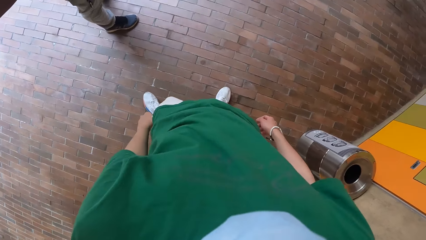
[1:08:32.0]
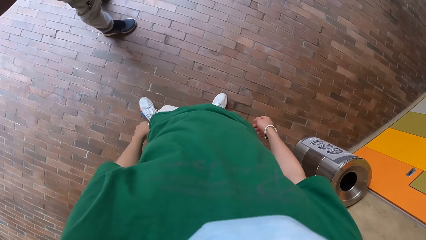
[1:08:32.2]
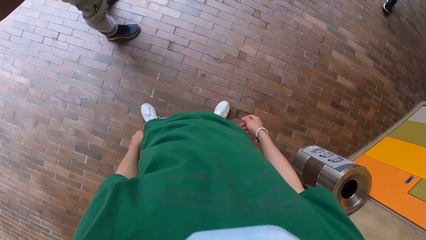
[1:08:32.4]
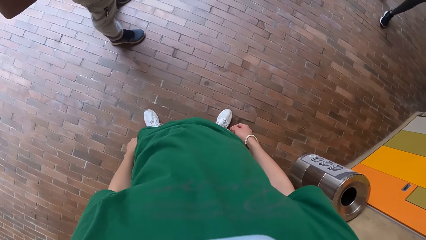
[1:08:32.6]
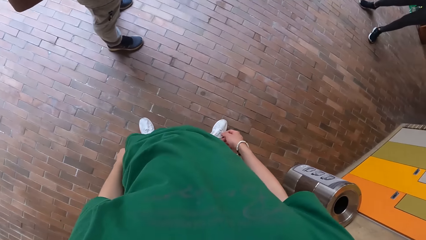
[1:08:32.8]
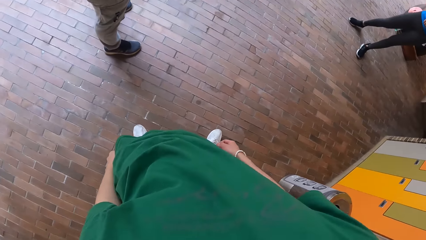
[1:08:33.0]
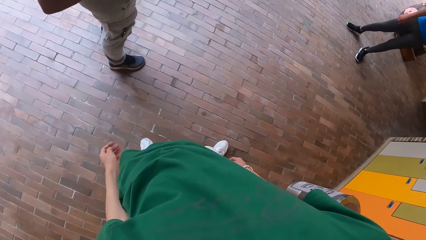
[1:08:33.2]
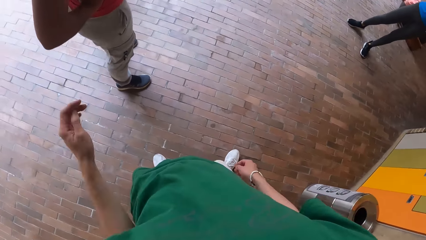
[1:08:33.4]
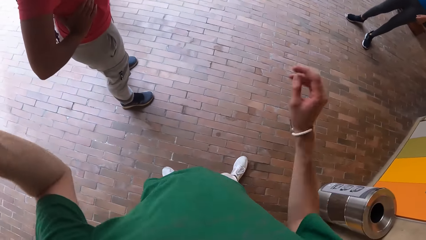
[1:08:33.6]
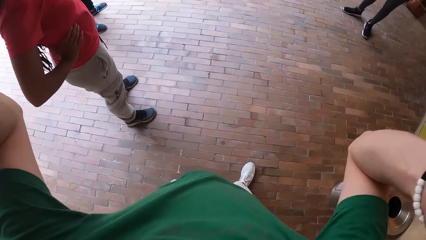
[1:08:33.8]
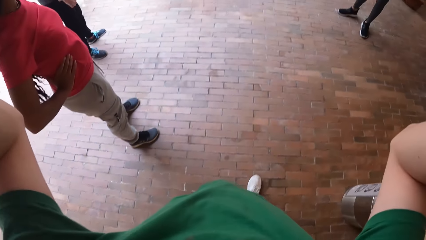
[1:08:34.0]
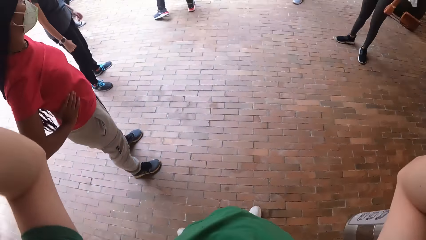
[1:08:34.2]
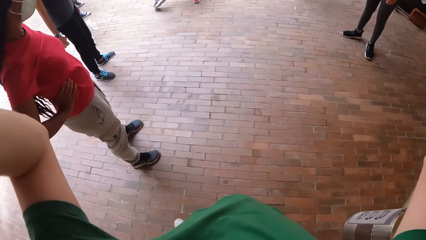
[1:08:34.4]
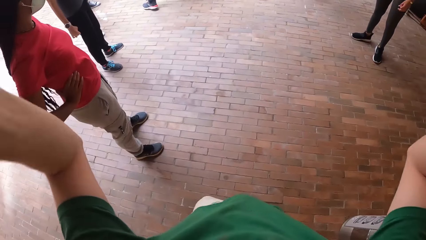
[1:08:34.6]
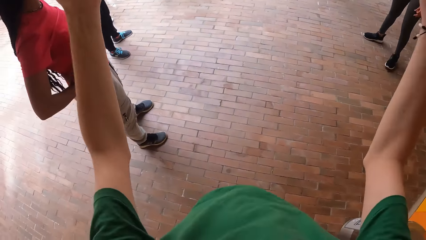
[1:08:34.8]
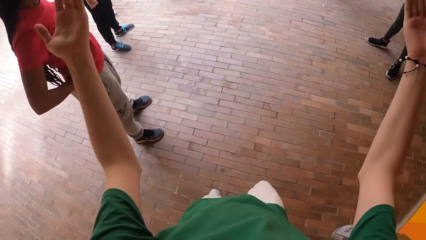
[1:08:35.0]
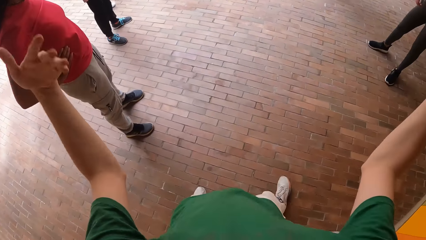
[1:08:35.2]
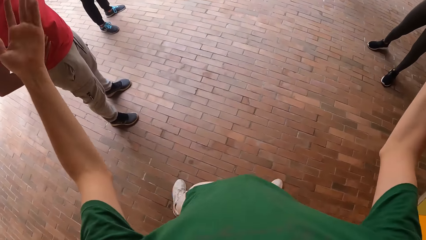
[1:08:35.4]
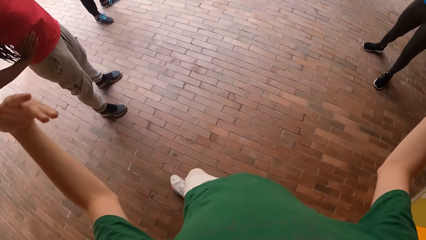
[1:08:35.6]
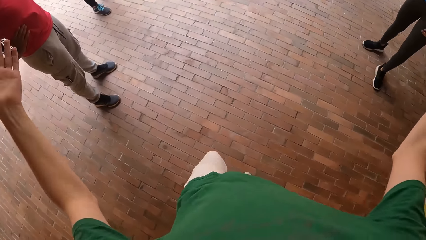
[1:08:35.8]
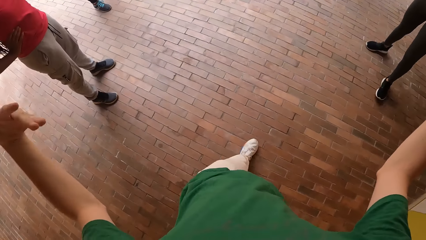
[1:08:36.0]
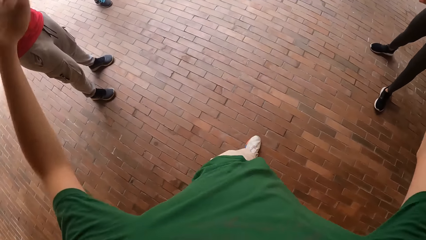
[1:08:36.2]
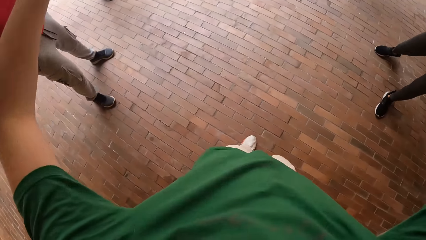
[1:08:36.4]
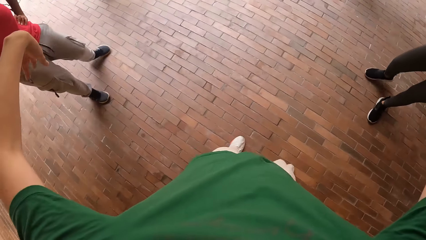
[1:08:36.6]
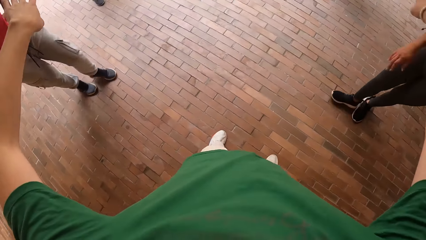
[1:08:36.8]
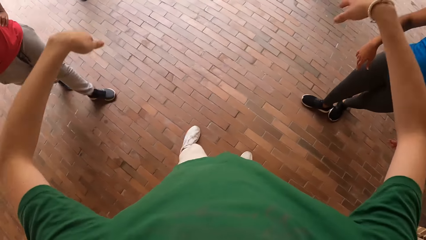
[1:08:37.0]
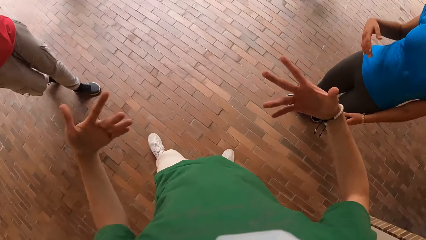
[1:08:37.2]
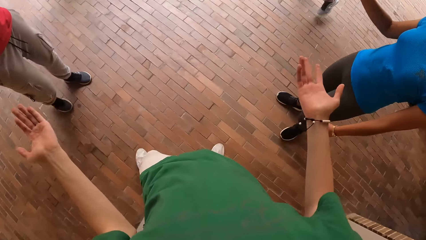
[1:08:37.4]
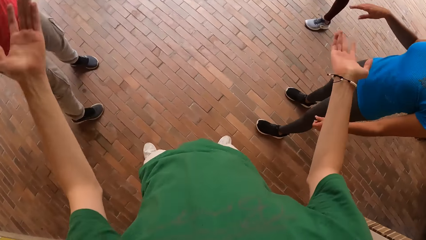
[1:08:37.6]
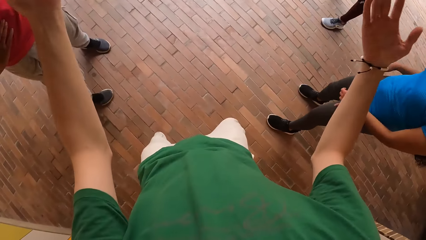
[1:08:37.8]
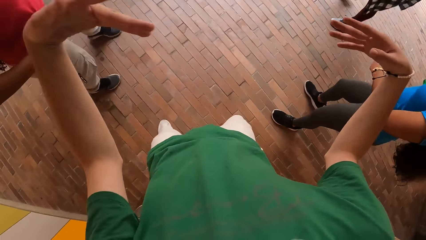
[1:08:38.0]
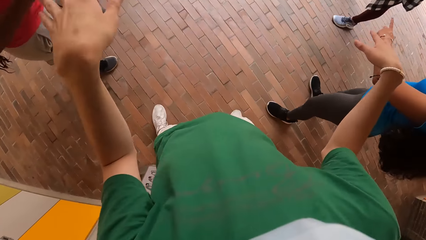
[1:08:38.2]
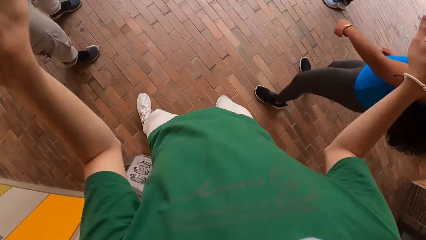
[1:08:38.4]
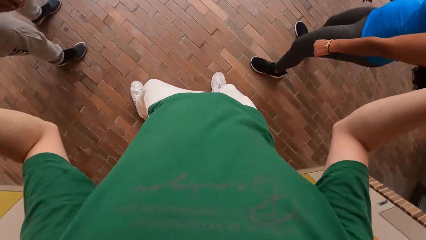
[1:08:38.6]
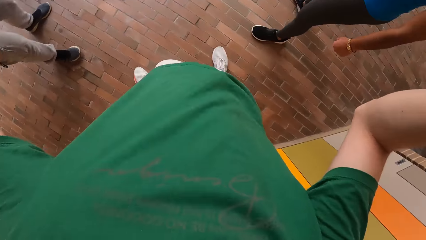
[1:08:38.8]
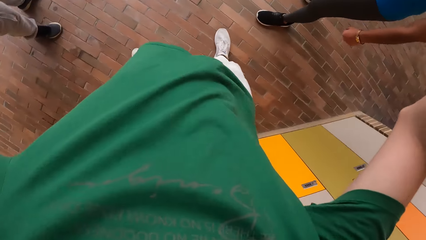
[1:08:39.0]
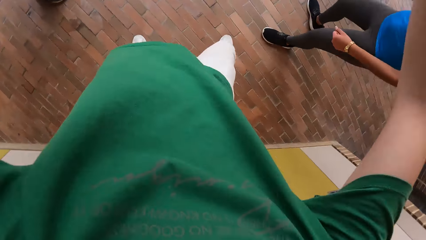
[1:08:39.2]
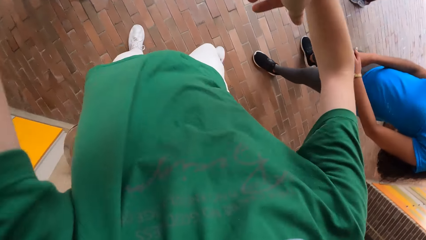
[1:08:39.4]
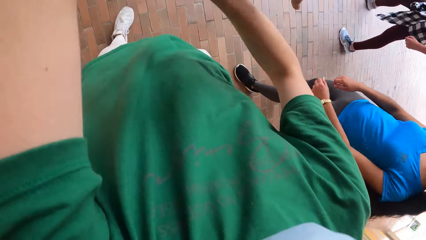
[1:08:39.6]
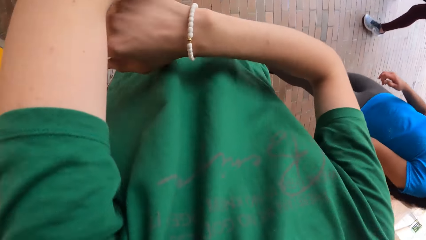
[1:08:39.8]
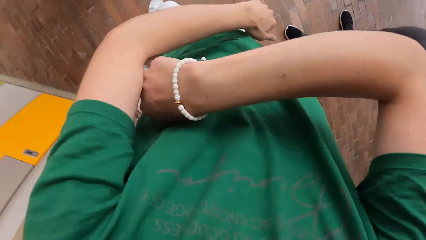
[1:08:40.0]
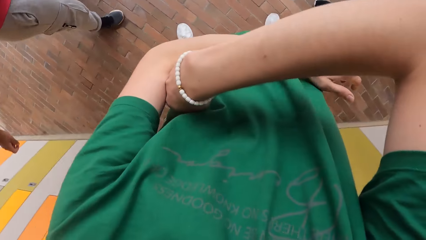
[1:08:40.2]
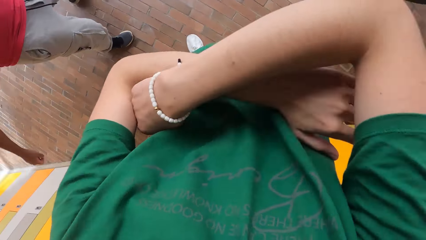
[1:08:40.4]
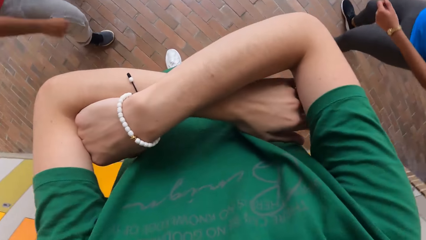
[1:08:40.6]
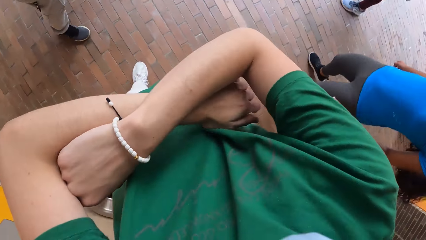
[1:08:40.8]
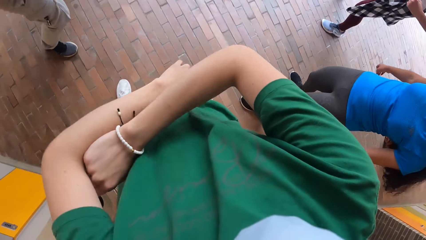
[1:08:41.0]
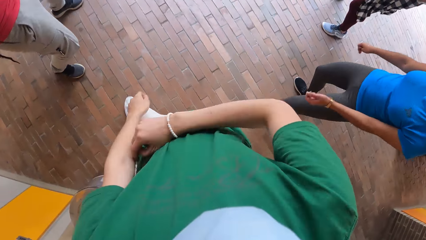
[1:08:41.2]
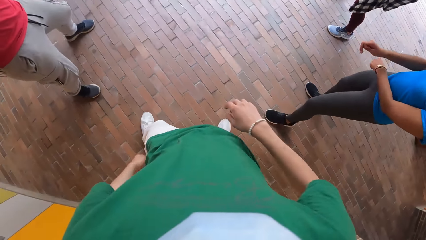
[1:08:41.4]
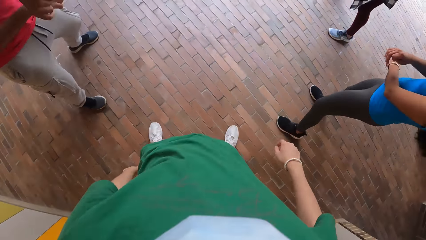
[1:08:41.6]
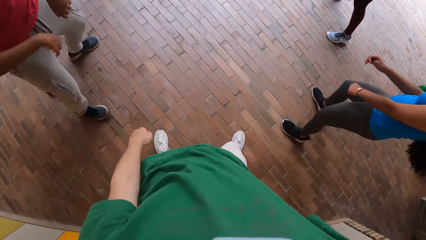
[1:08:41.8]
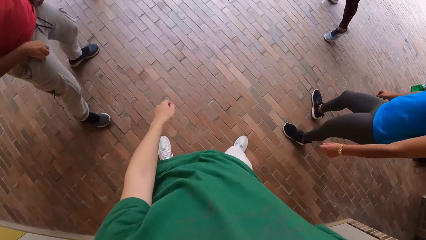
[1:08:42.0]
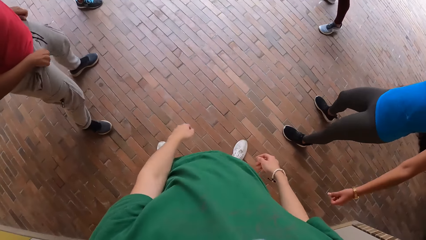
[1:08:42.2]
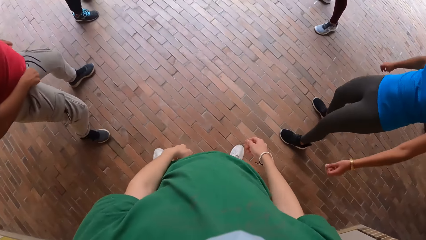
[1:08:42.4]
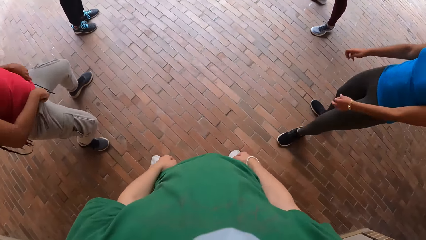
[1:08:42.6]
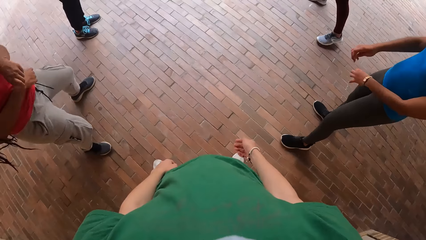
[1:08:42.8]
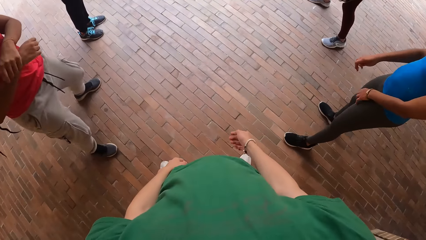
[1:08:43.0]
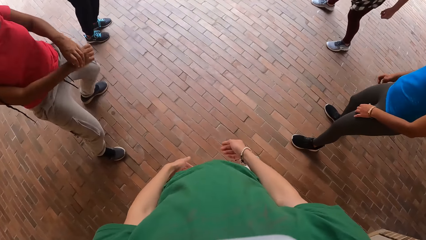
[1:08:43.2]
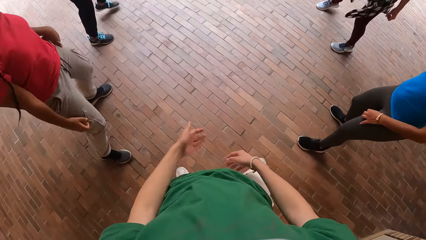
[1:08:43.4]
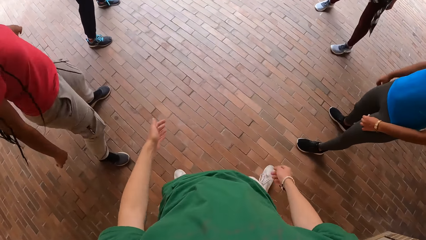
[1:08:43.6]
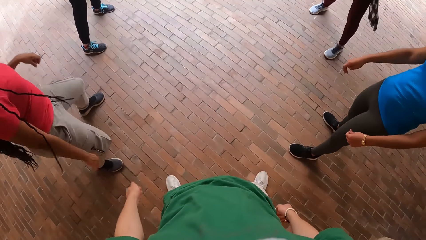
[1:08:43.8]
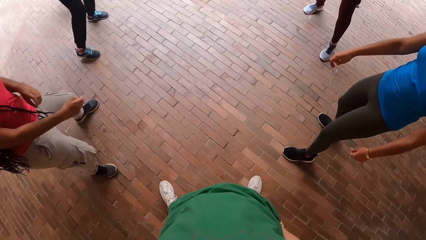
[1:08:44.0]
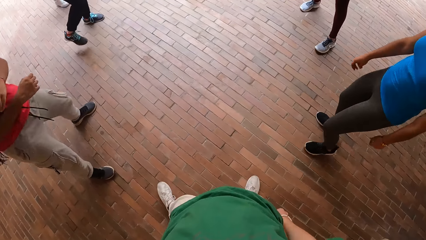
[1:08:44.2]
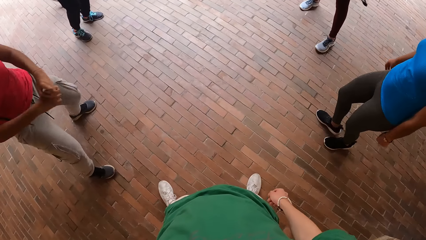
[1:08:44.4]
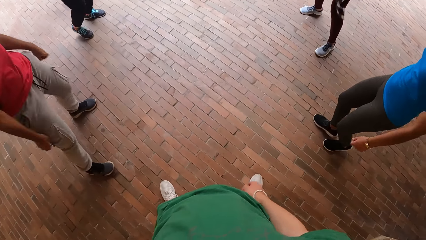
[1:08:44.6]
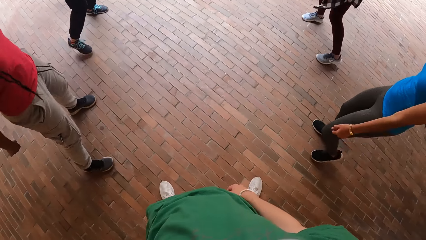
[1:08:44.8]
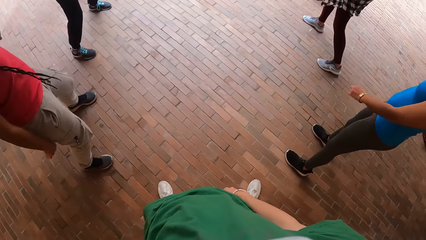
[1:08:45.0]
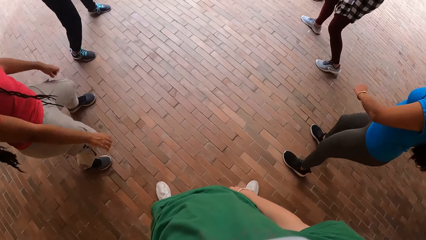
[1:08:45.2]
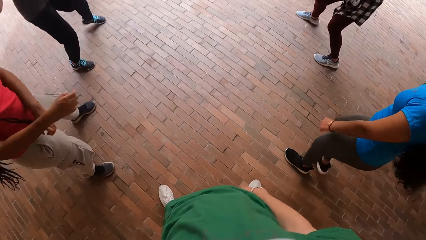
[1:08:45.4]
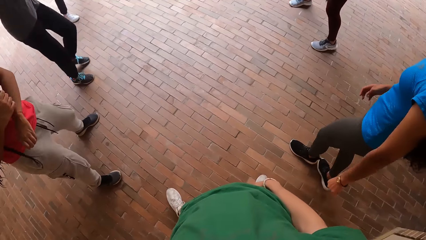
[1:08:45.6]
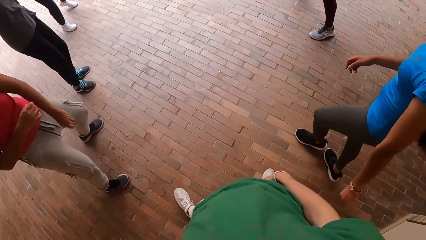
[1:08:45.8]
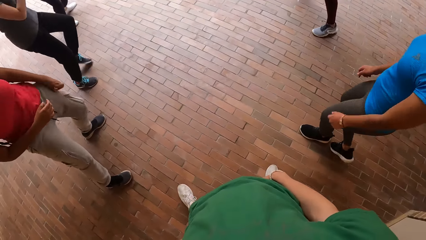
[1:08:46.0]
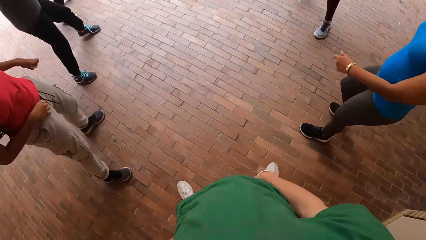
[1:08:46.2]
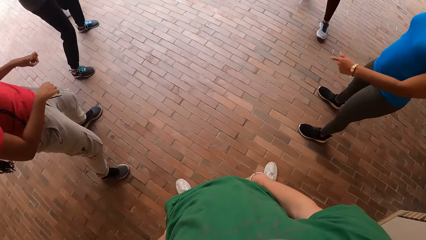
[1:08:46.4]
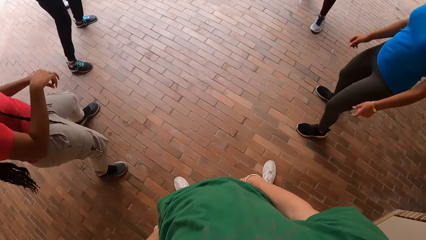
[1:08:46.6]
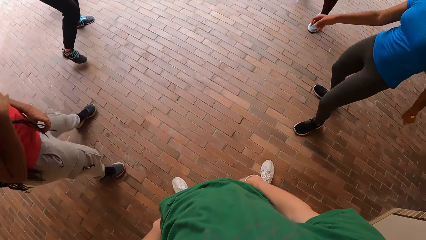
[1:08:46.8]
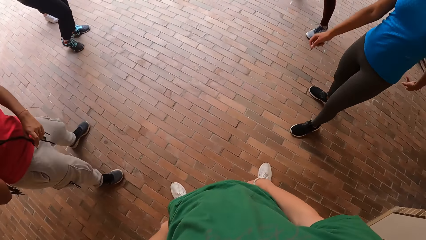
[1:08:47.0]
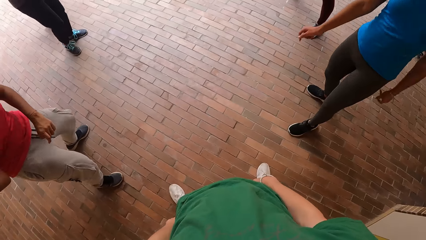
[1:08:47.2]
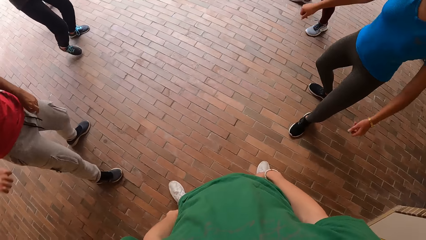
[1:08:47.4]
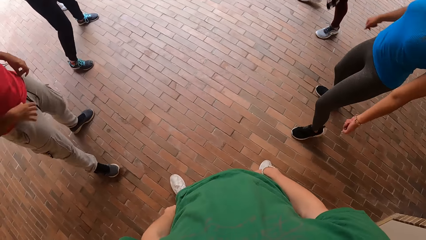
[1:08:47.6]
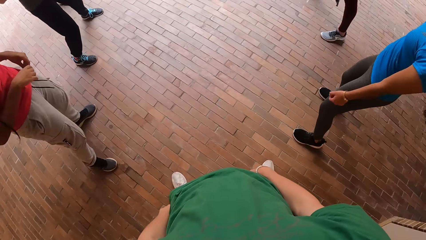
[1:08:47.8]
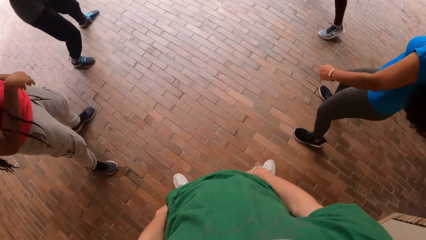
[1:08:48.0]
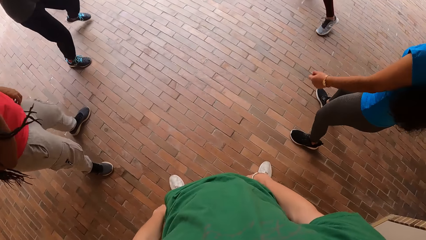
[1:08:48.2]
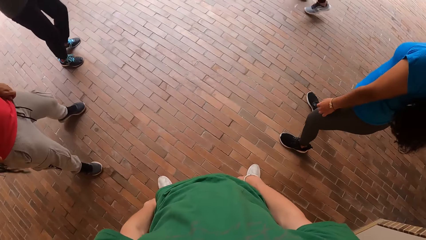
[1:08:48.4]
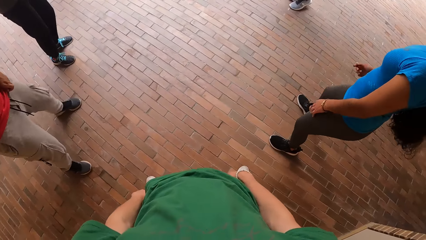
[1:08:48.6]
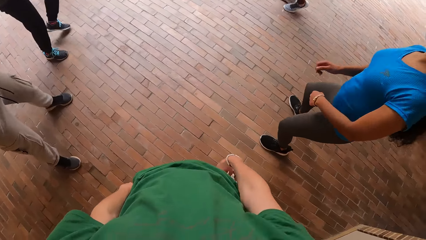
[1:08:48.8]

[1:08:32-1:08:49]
The camera wearer adjusts his camera with both hands. He converses with the group of people. The girl dances. The camera wearer dances.
